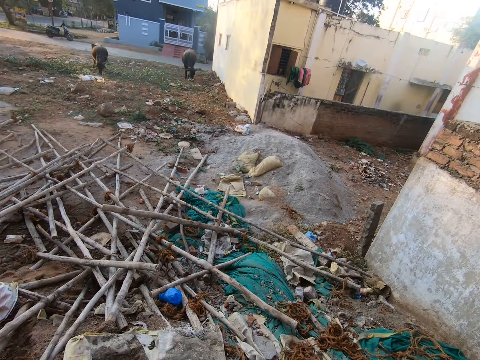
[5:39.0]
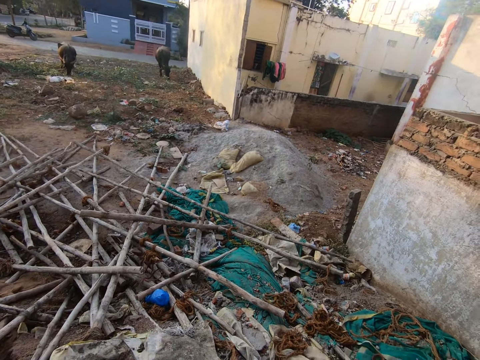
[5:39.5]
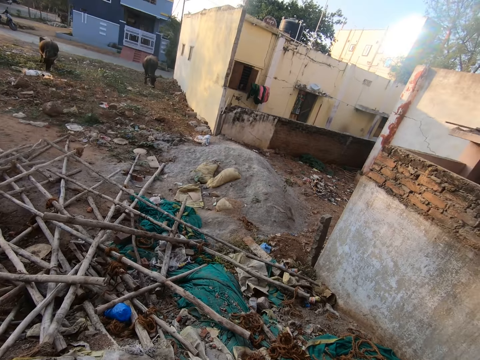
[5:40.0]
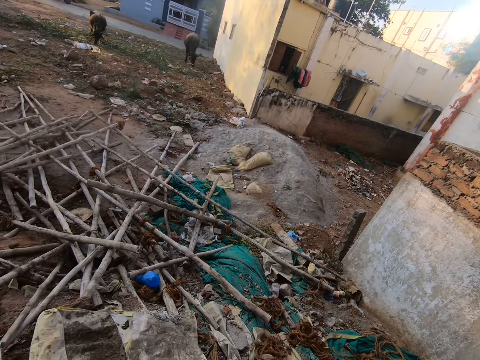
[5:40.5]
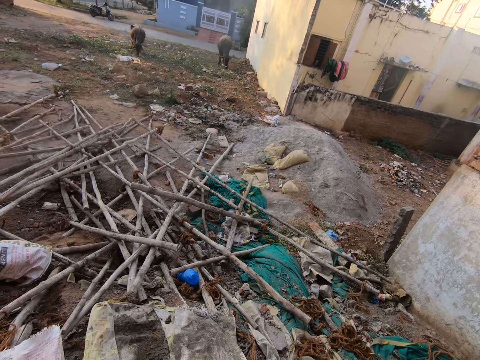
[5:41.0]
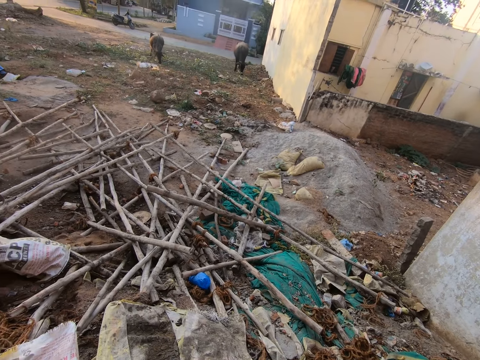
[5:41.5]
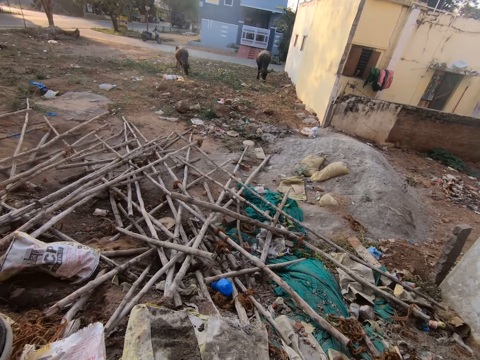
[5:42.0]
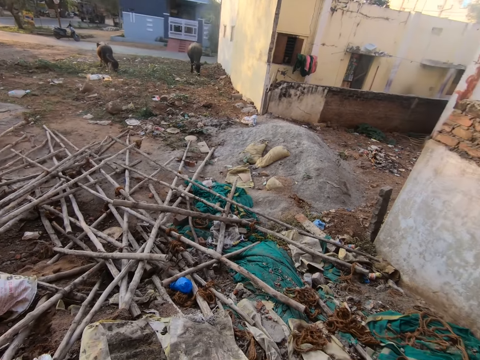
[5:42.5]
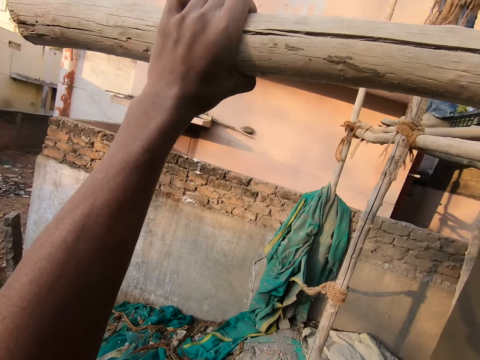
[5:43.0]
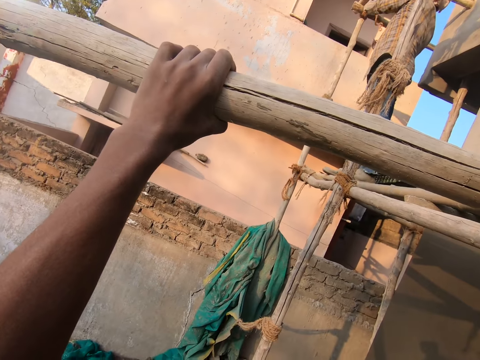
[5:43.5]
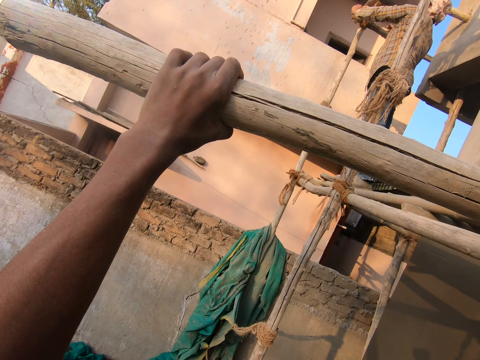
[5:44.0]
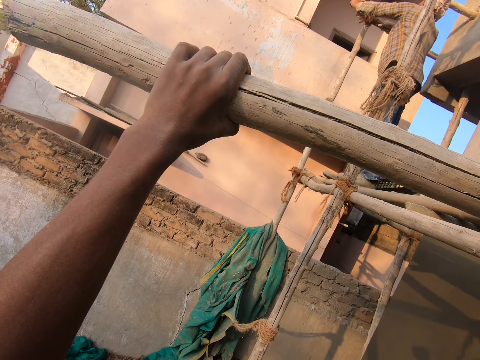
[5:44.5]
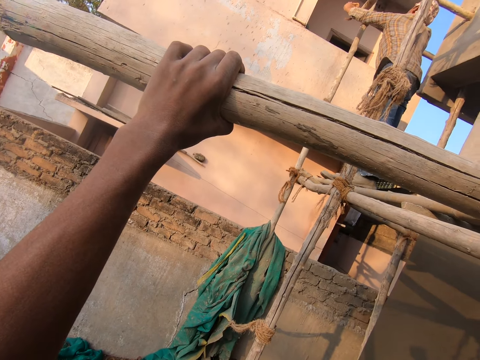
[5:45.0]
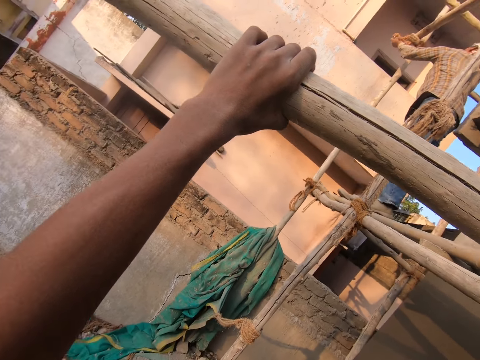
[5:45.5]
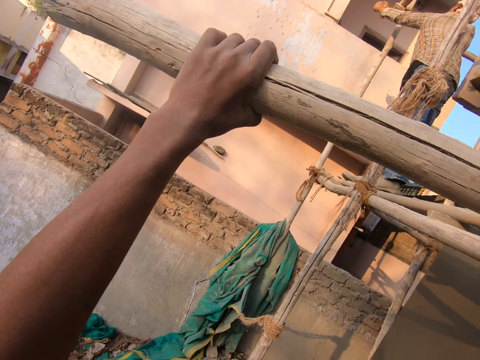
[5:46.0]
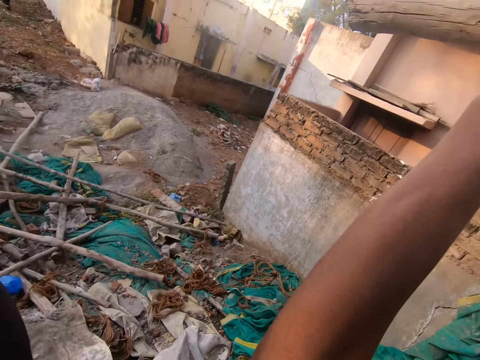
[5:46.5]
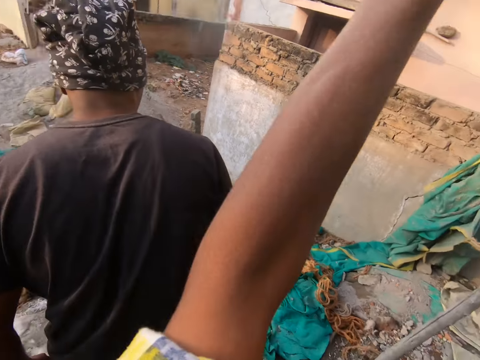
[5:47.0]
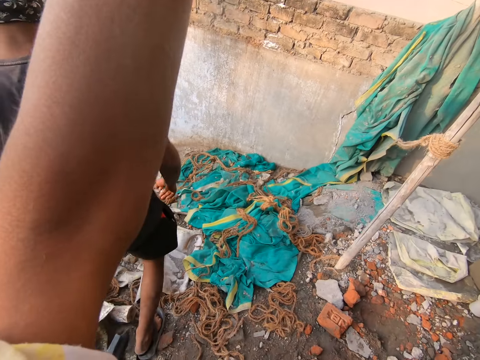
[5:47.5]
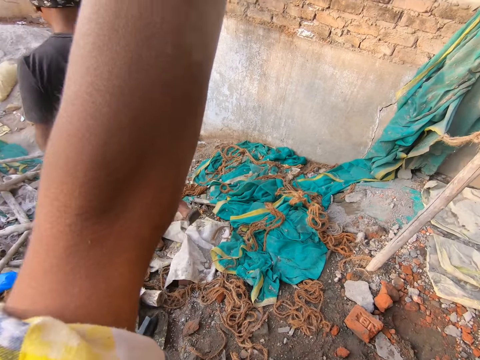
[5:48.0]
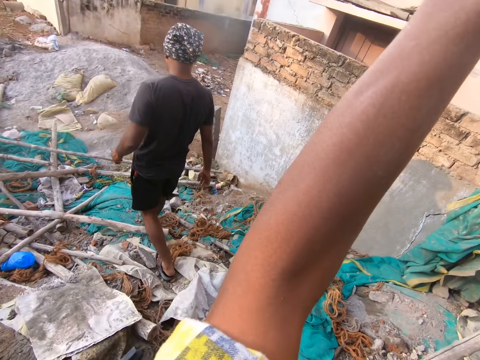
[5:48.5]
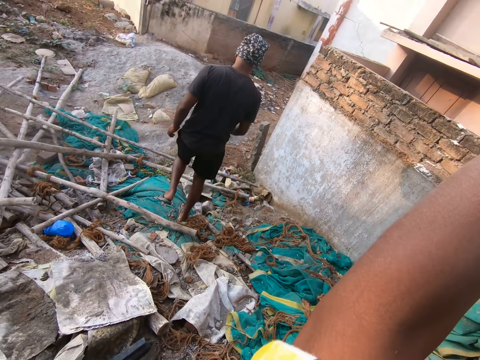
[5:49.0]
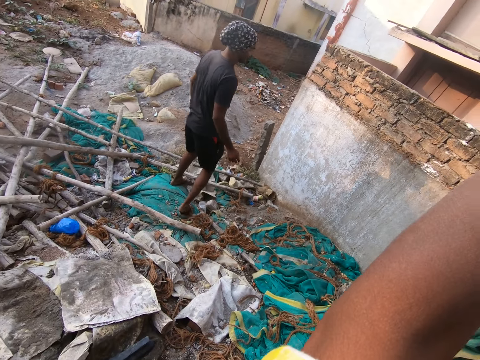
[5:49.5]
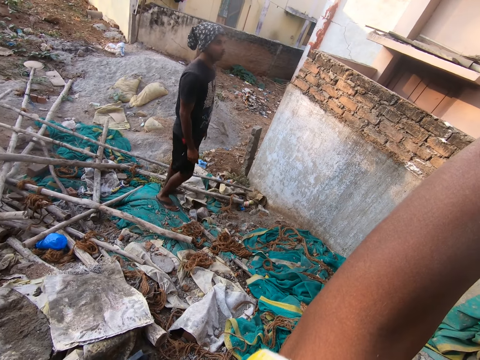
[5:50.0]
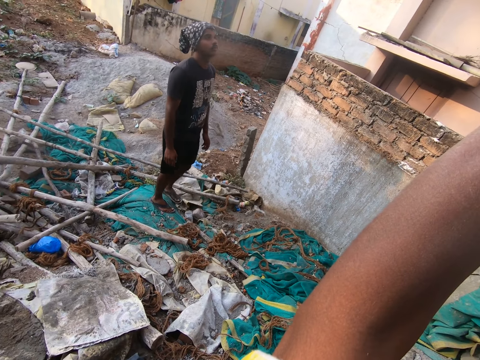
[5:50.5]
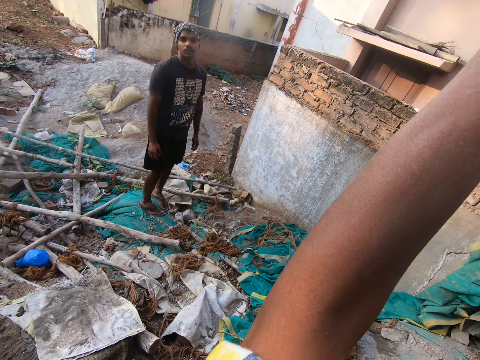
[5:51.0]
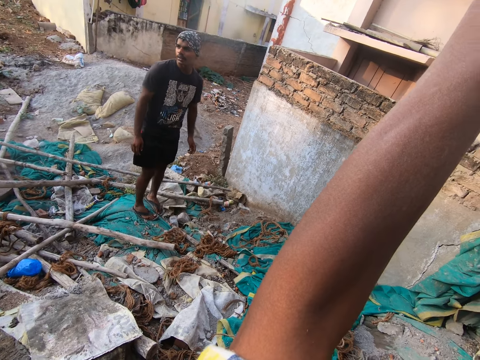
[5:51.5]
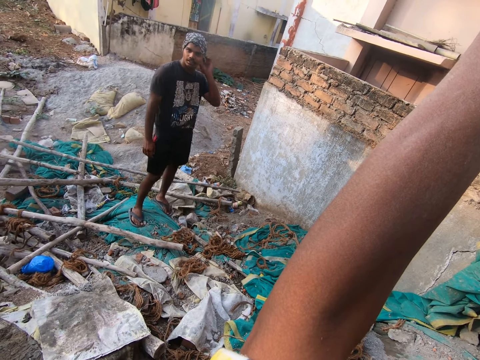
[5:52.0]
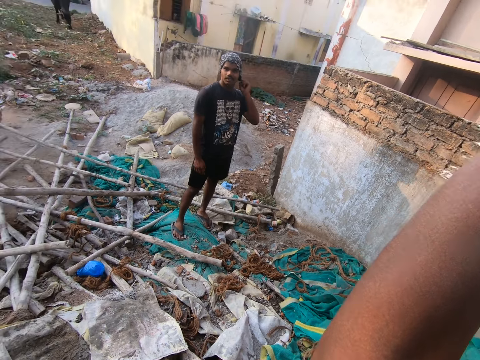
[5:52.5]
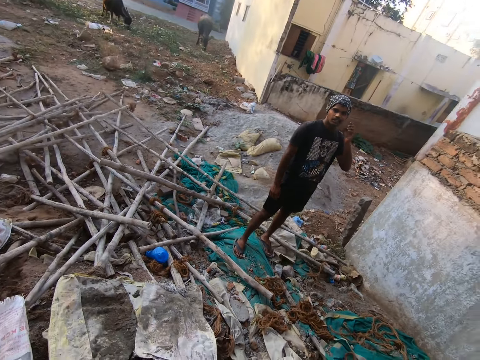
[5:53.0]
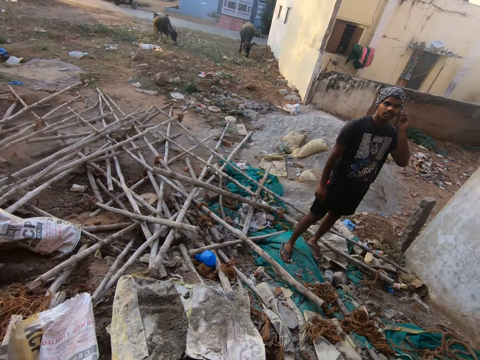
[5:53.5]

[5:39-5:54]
The camera wearer stares at a man. They talk to another man. A man moves around. The camera wearer stares at the other man.

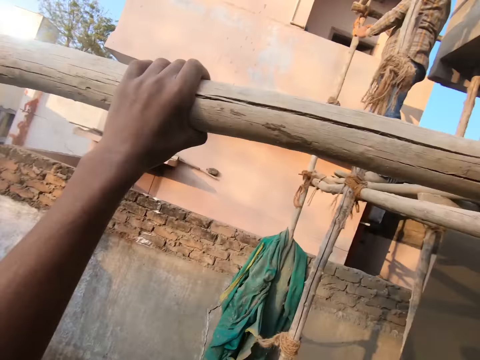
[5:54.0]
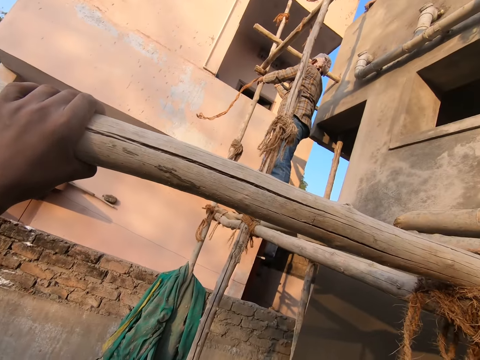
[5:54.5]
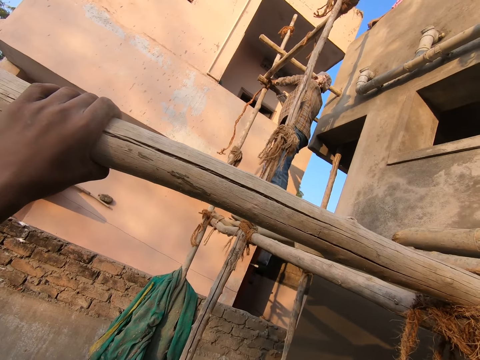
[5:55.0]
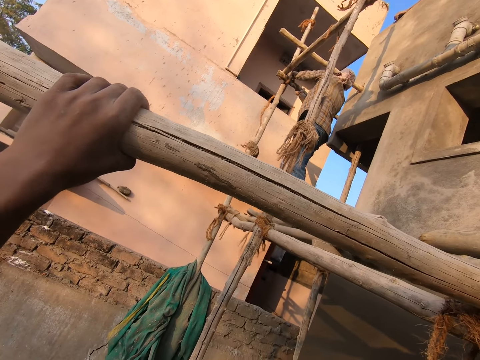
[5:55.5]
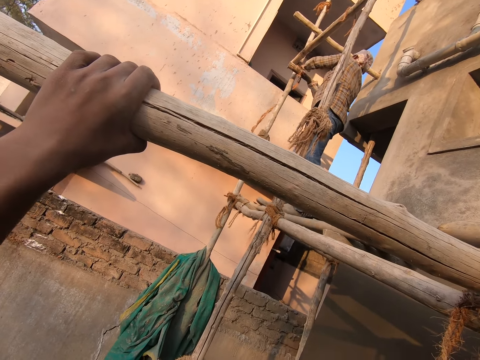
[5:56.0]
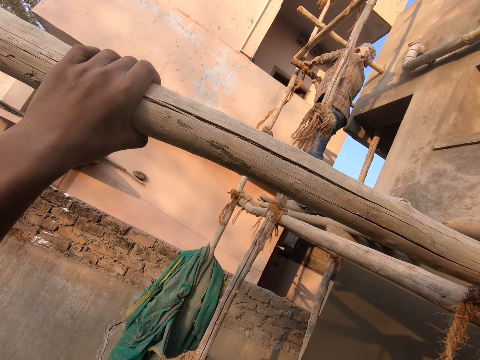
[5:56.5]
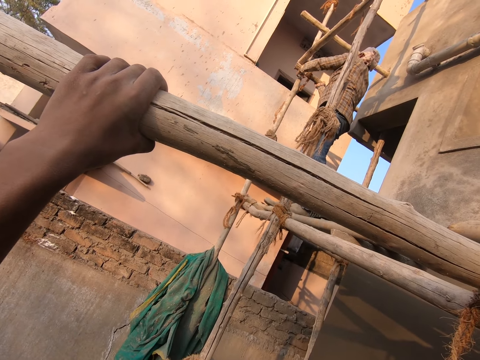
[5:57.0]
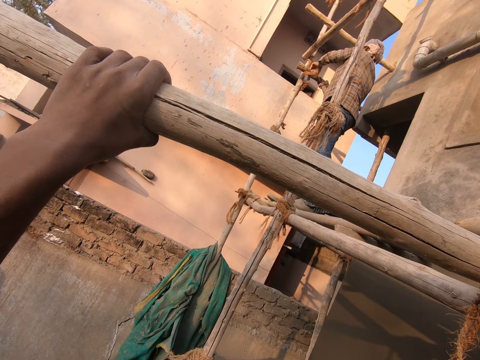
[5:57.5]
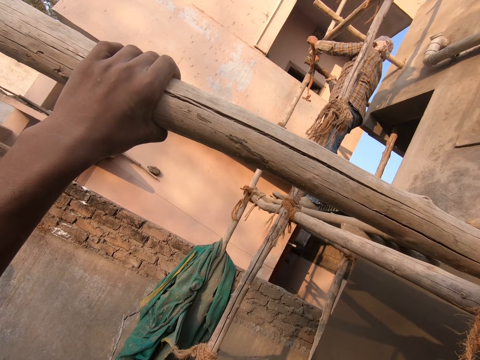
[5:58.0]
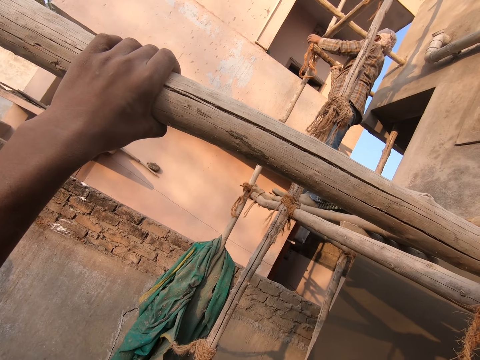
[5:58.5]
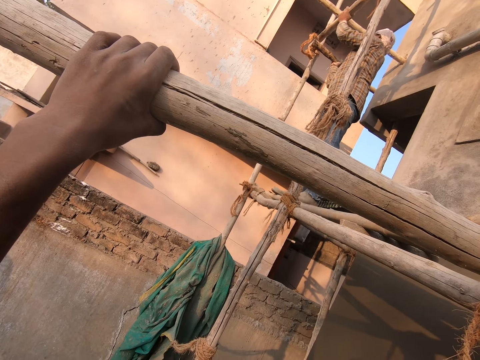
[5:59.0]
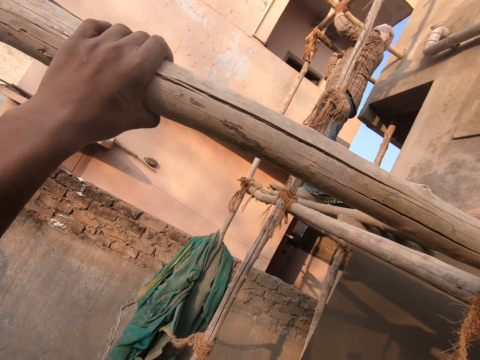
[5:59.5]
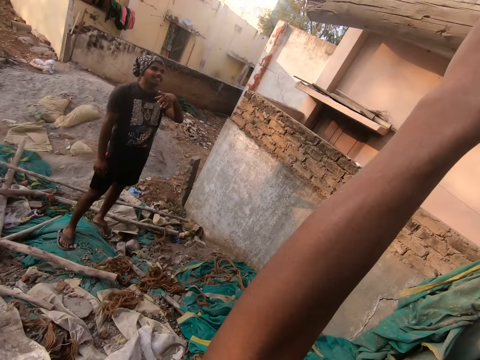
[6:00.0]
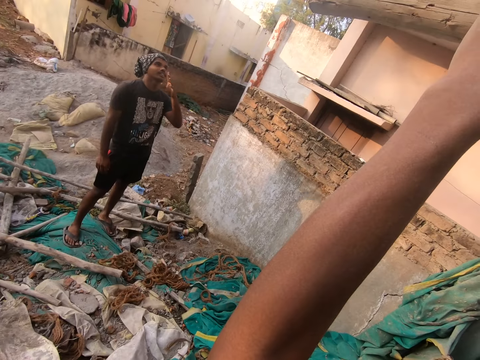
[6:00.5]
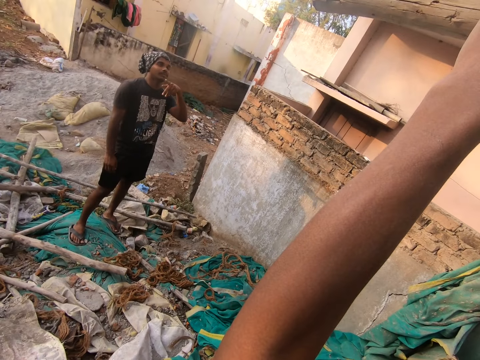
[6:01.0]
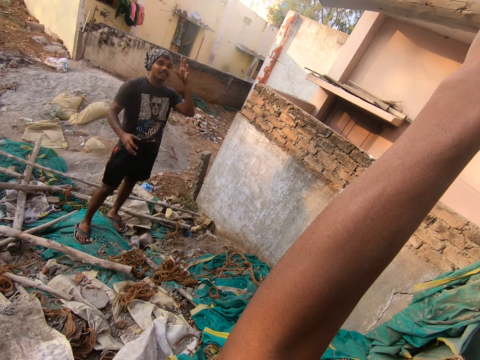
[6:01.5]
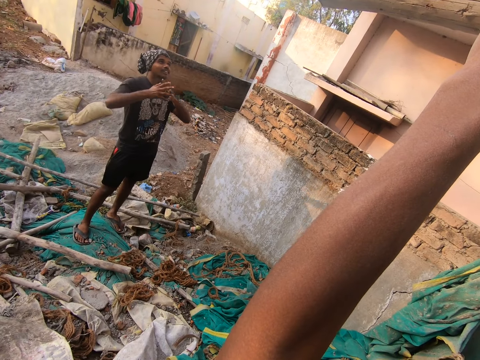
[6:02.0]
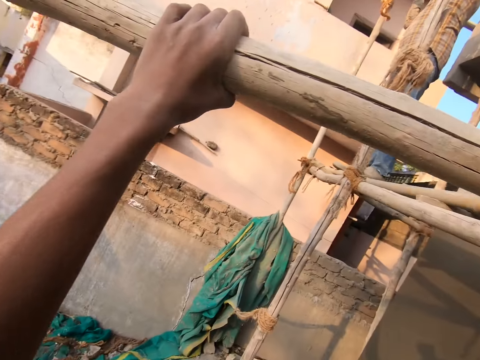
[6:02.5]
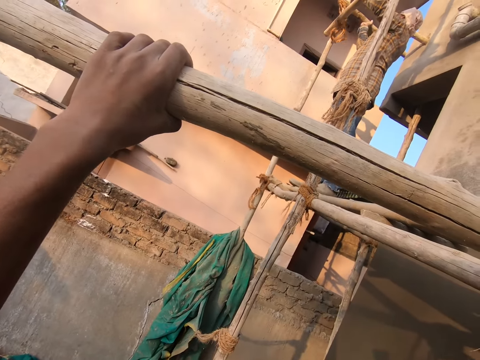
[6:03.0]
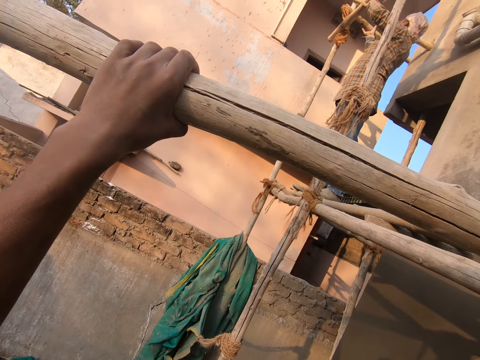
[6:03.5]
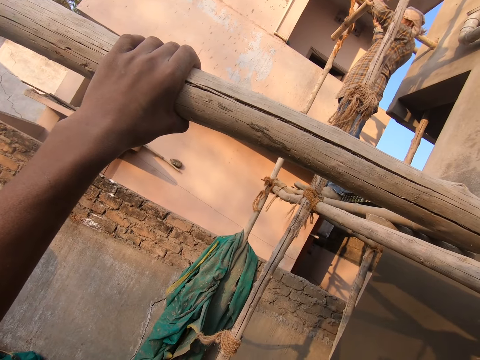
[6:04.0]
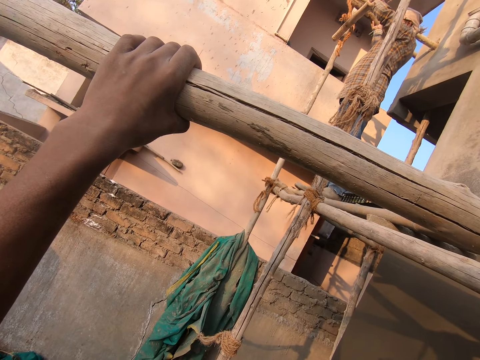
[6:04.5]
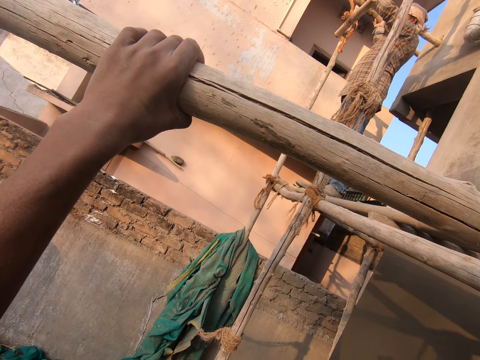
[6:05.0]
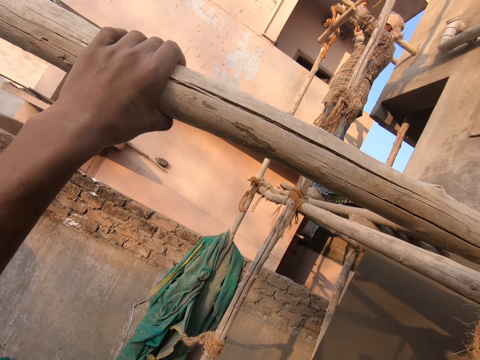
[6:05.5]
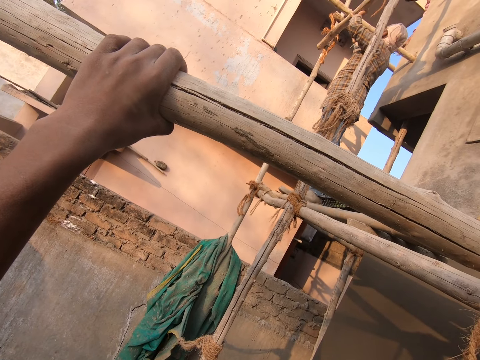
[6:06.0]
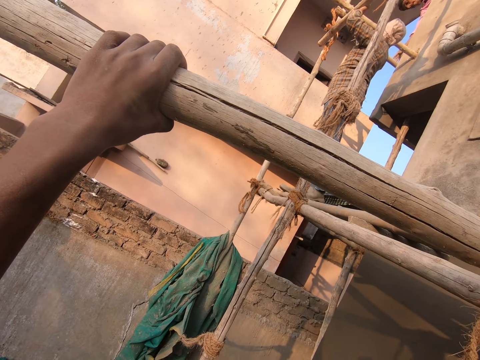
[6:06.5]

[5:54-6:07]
The camera wearer looks around. A man unties the scaffold. The camera wearer stares at a man. They look around. Another man talks to the camera wearer. The camera wearer stares at another man. They stare at the first man. They look around.
